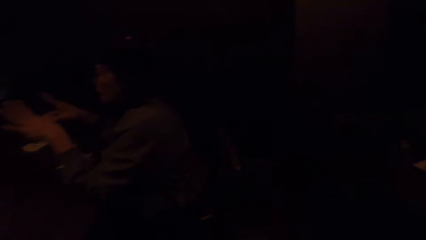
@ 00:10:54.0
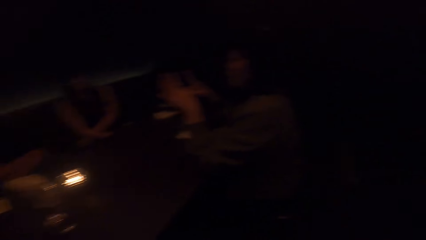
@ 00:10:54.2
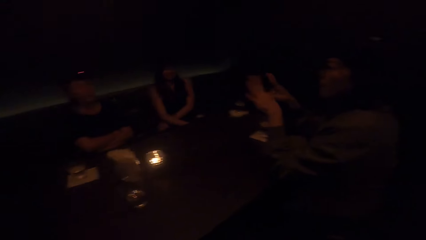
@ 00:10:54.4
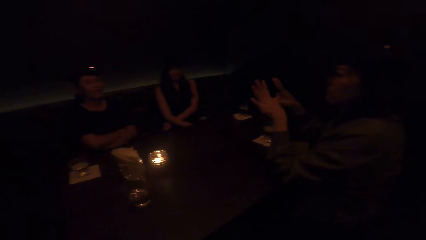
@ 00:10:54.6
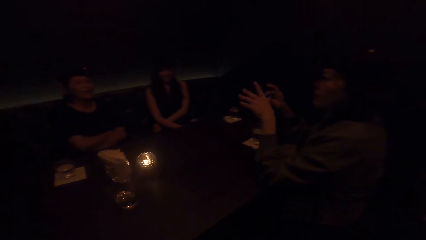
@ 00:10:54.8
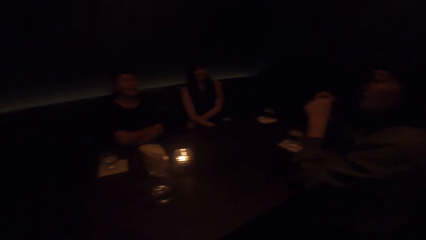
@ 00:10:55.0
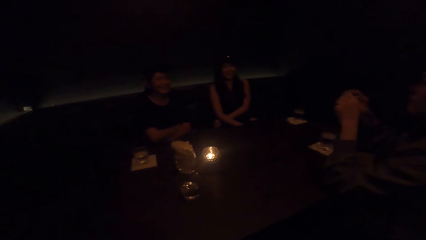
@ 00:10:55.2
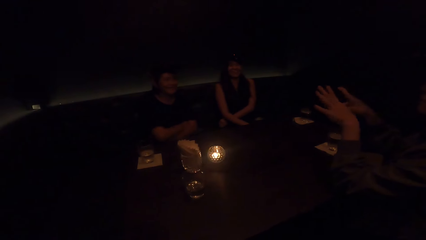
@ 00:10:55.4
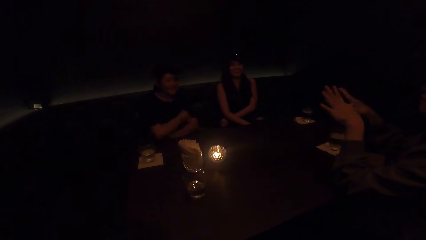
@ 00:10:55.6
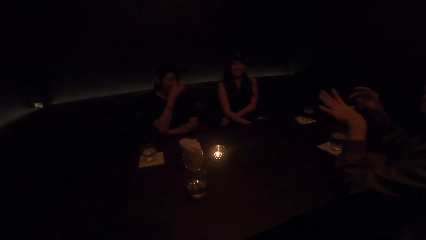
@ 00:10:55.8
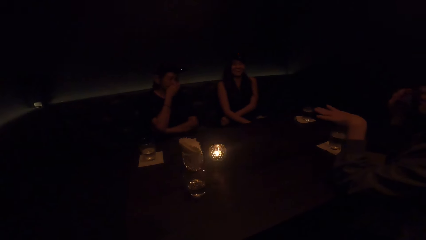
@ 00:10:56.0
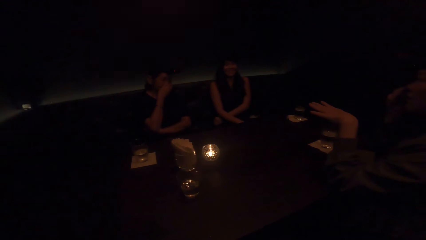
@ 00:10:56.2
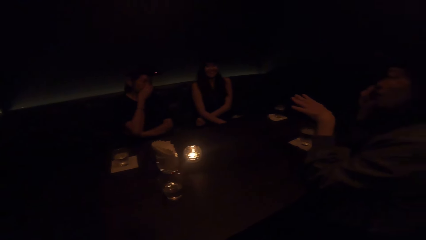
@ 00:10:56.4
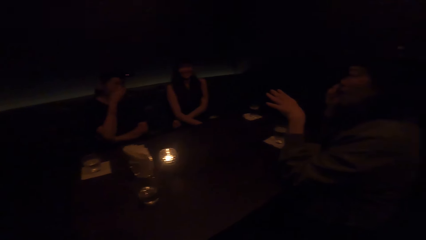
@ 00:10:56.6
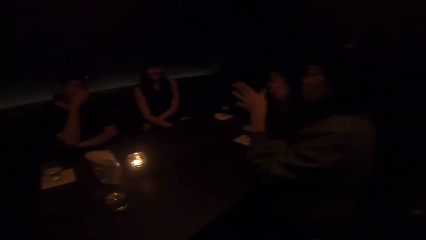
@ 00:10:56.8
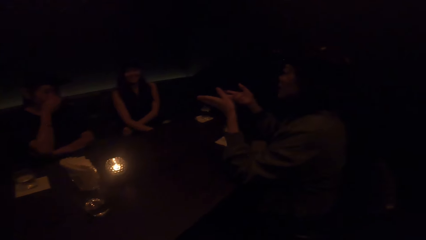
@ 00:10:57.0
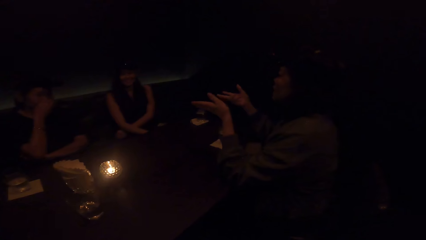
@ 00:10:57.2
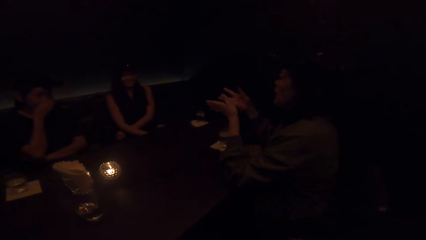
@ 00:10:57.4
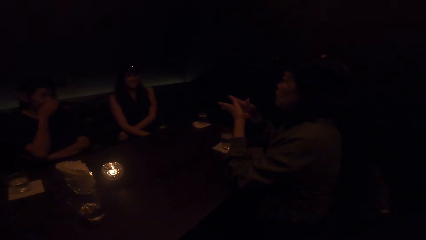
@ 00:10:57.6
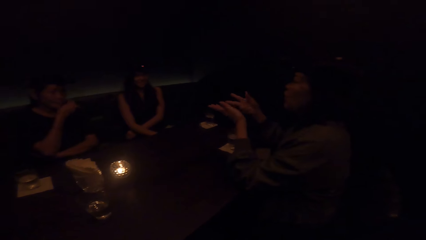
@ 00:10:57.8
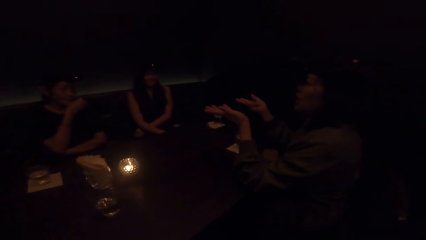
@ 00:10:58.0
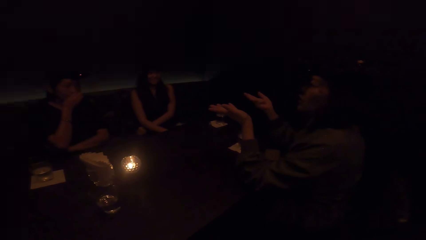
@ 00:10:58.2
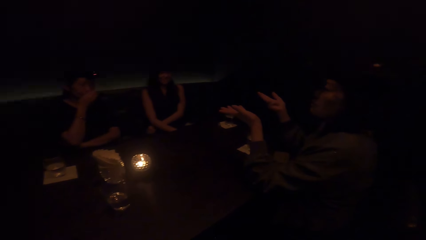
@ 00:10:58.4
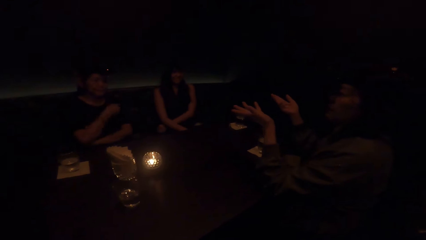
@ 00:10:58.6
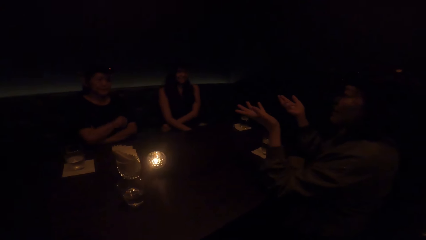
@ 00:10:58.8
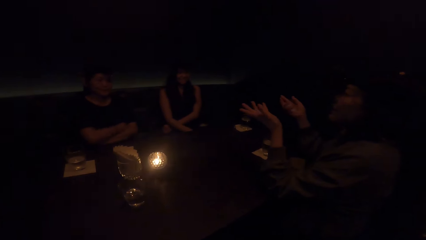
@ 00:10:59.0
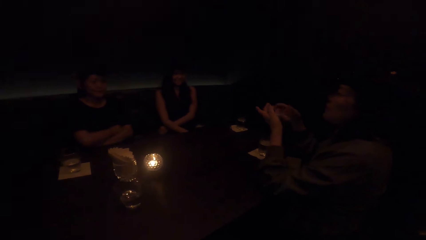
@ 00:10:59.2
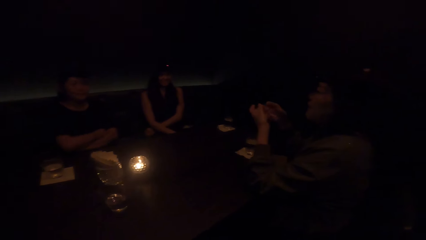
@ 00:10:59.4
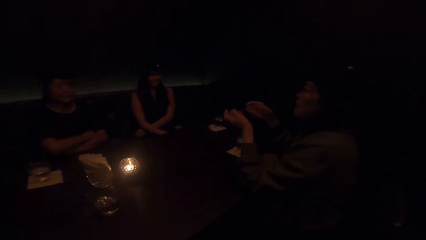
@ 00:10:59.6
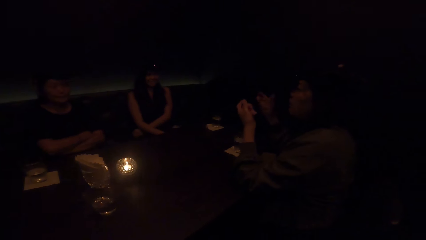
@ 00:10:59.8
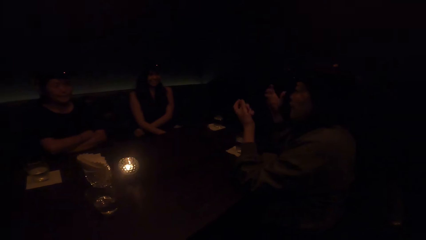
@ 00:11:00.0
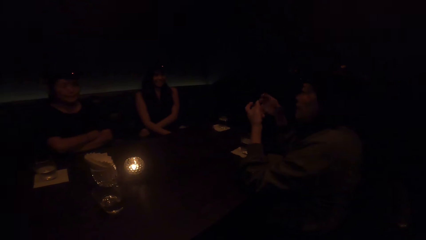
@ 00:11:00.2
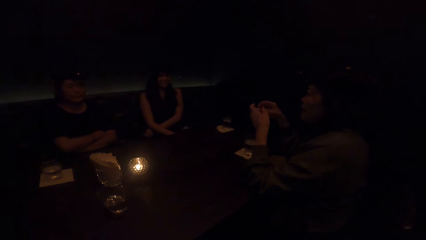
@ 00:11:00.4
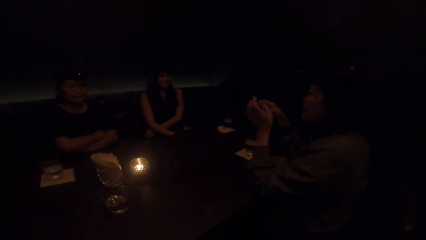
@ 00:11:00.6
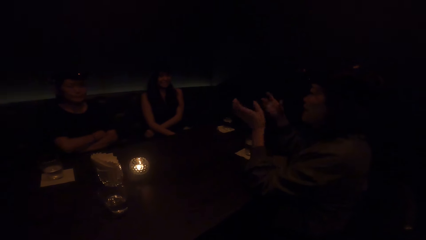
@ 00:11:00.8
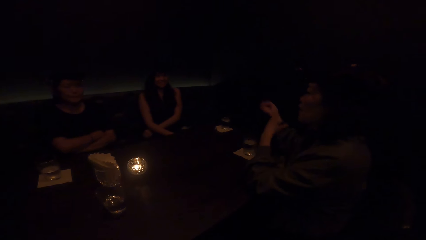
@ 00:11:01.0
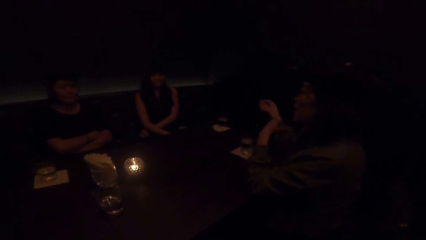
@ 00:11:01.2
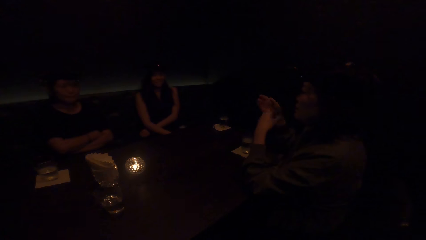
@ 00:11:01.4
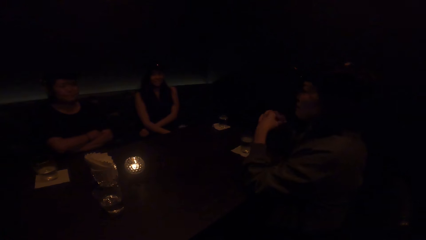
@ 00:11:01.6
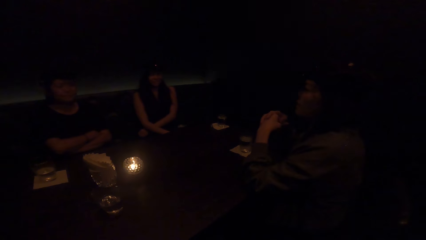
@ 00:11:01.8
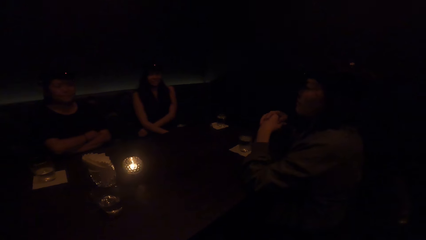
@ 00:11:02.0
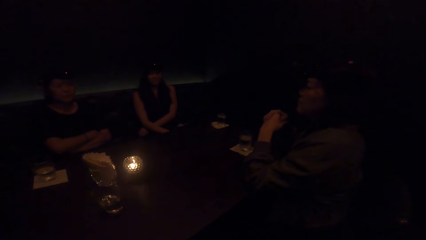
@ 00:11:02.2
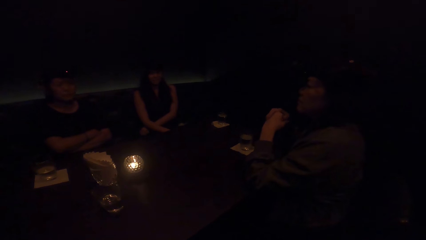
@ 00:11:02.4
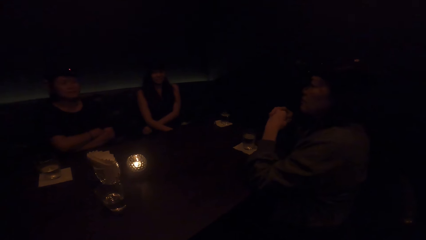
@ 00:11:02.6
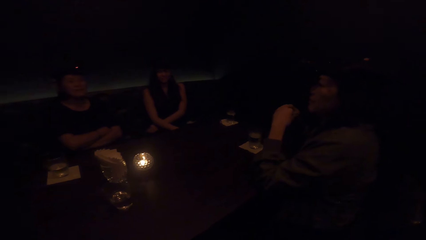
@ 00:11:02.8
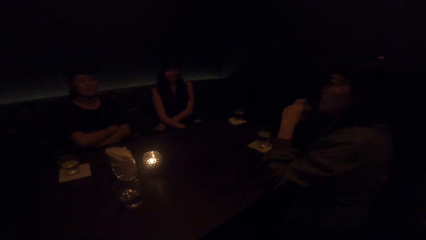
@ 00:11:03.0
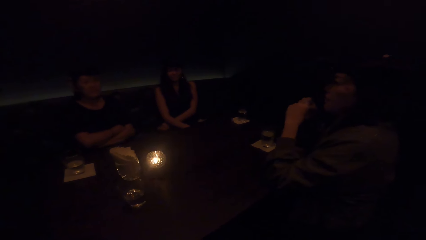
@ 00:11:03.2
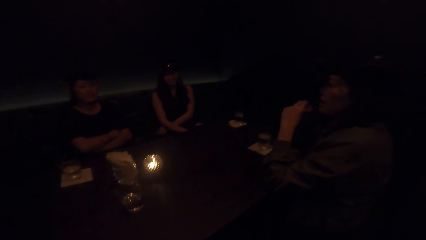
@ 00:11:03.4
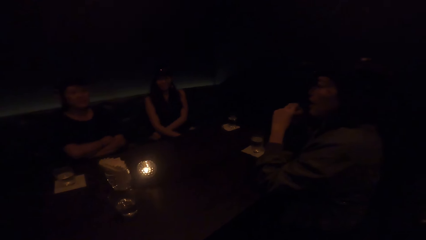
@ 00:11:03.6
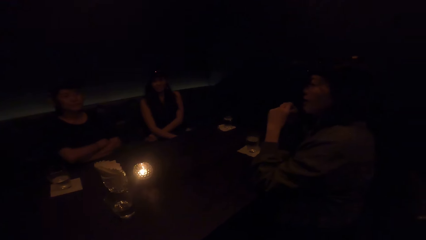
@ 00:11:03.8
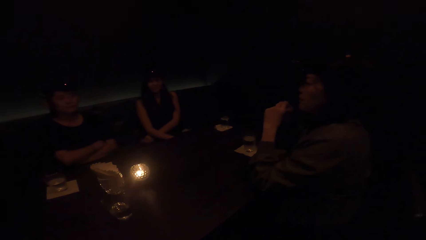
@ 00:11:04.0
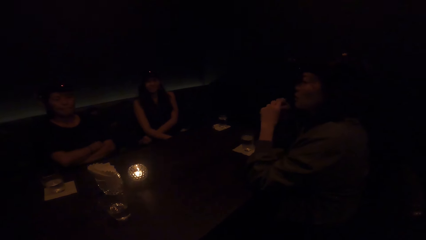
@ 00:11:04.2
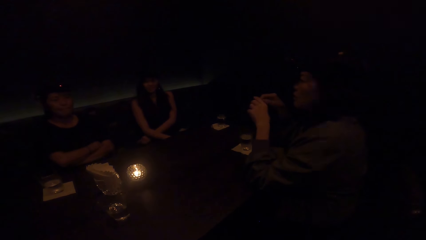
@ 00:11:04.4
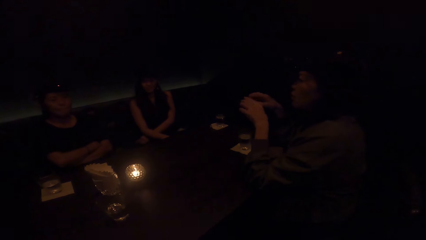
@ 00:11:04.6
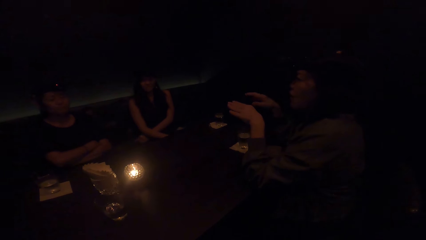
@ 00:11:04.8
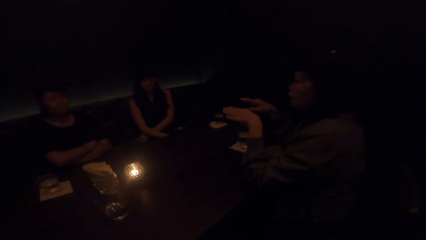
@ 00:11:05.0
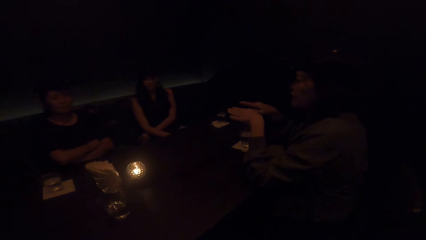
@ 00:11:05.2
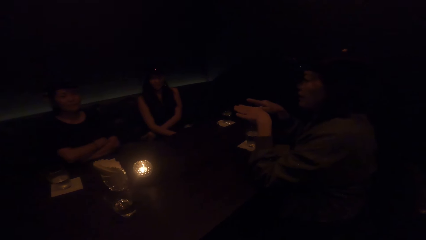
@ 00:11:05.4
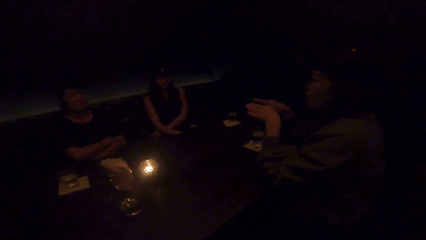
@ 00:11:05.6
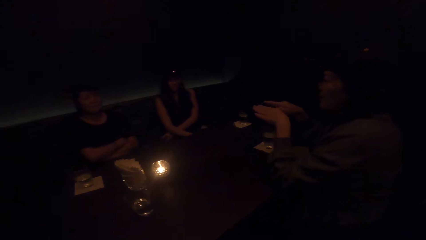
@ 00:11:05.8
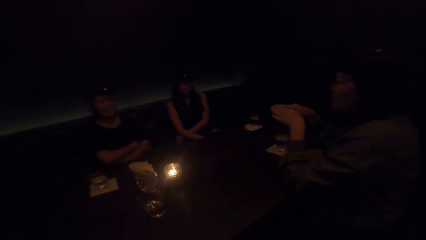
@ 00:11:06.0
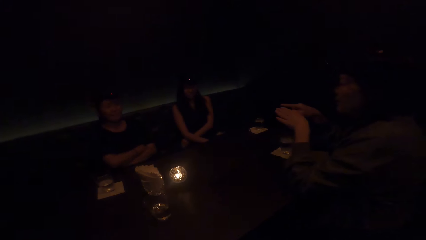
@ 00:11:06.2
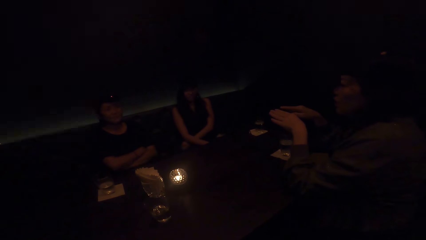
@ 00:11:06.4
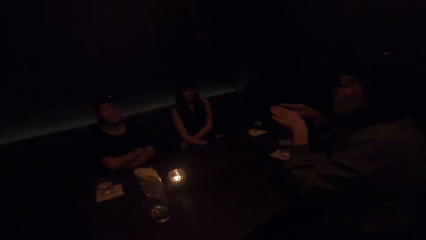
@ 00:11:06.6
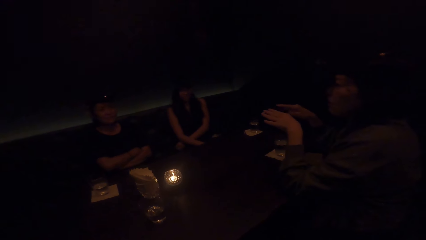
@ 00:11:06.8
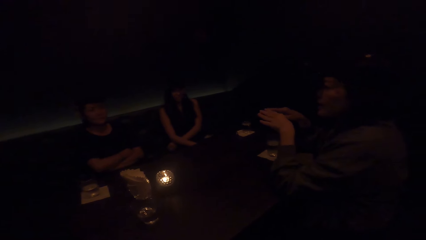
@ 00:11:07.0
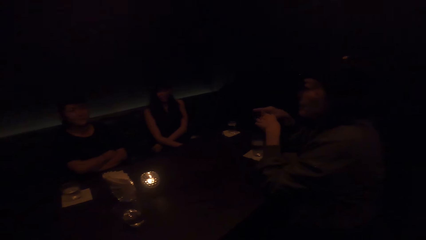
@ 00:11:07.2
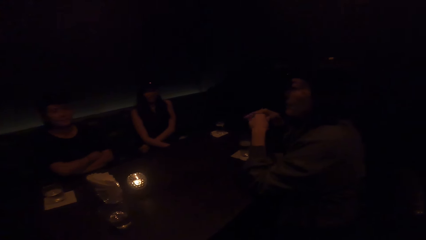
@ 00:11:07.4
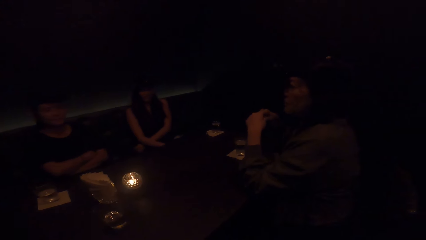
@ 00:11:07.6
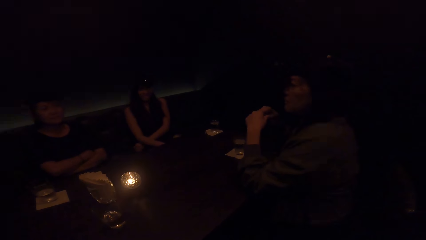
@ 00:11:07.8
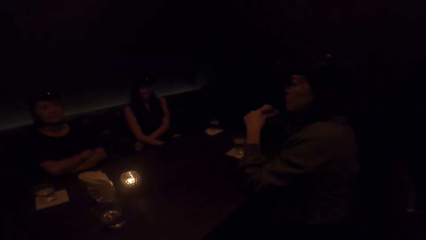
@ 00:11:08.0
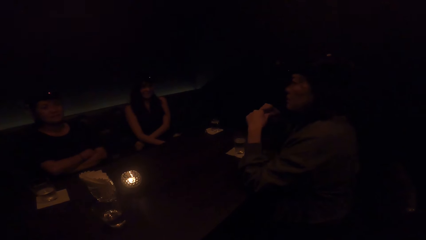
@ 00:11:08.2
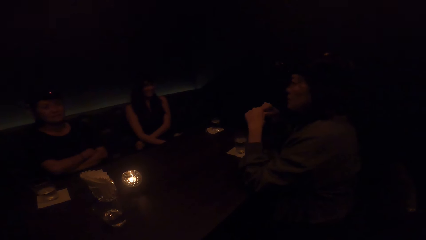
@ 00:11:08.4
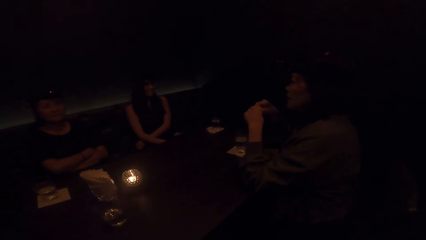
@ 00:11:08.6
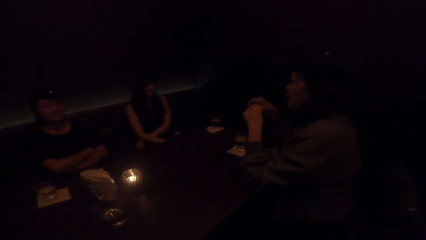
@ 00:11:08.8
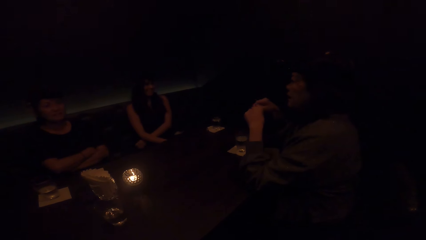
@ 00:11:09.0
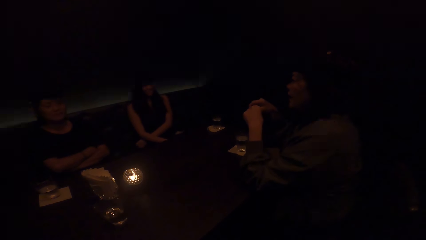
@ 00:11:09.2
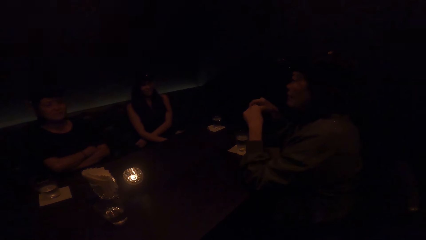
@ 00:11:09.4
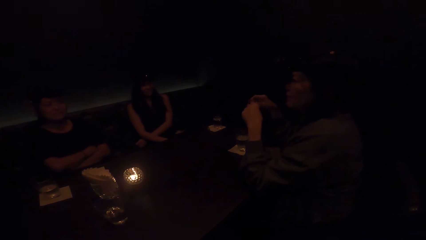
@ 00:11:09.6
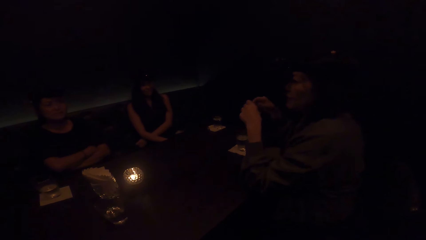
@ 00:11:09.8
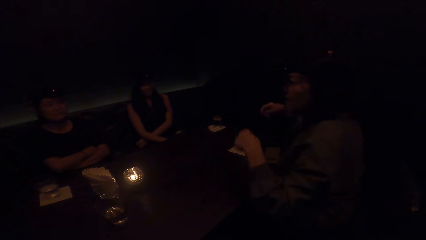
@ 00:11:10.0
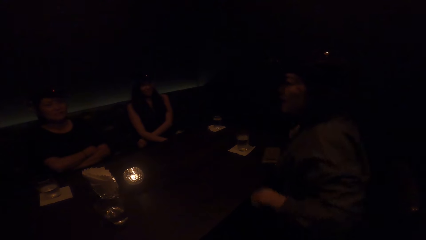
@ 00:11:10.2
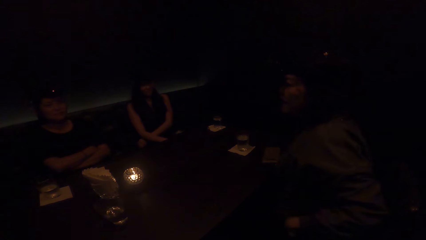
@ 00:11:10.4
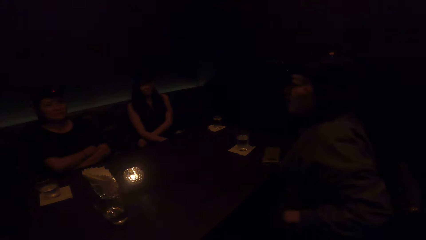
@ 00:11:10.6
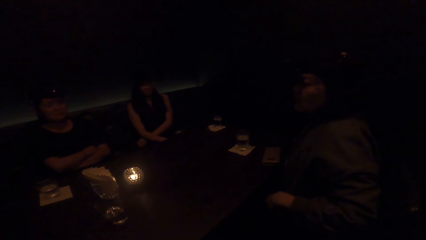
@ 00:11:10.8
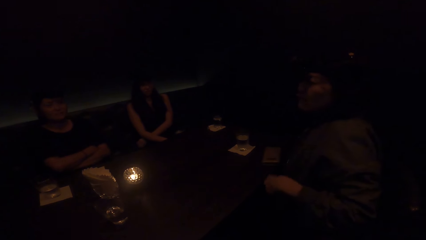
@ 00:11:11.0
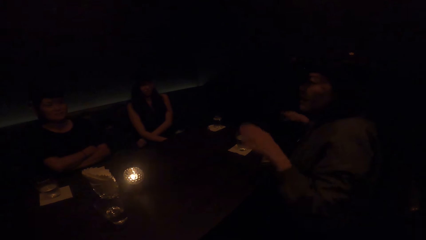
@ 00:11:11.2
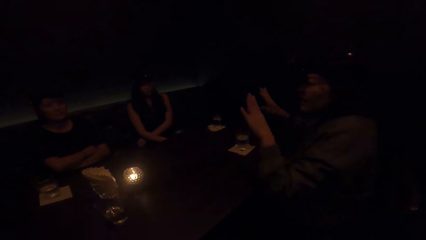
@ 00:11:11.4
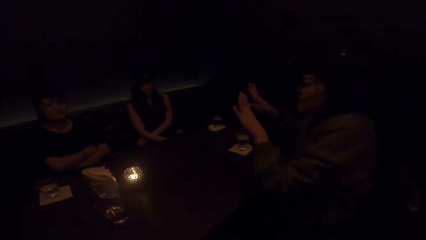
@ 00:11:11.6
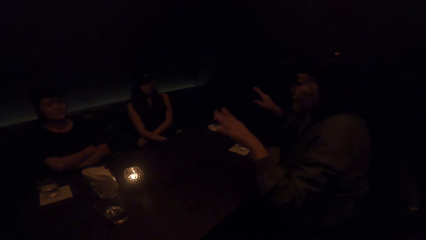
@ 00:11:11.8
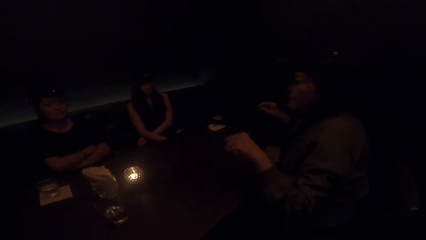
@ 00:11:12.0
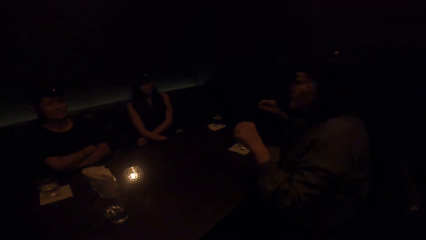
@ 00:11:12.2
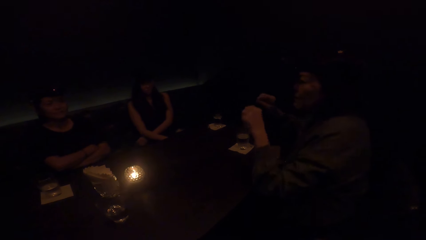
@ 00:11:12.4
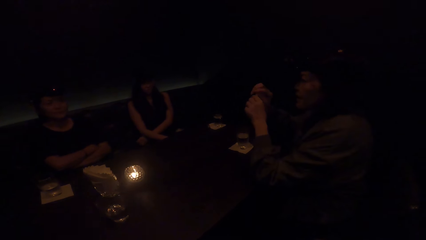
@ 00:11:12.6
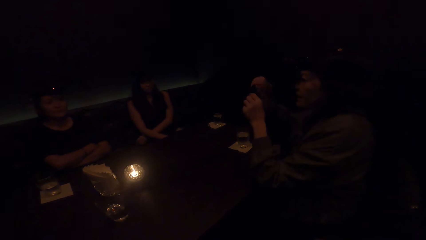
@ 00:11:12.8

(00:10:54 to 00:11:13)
A woman sways hands. A lady touches the face and crosses hands. The woman sways hands, stops demonstrating with both hands and demonstrates with both hands.
